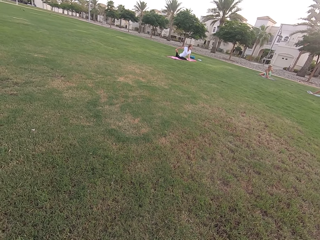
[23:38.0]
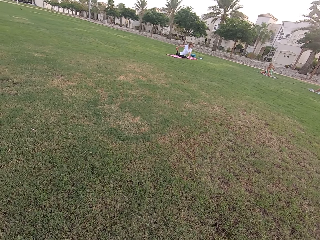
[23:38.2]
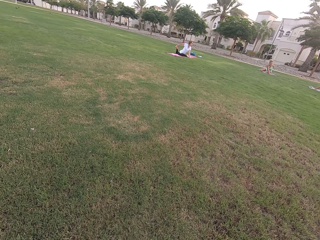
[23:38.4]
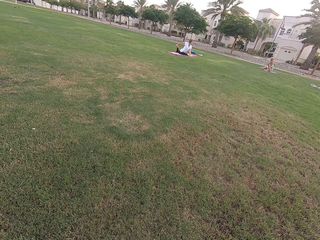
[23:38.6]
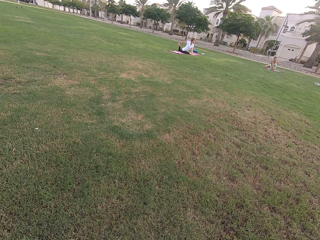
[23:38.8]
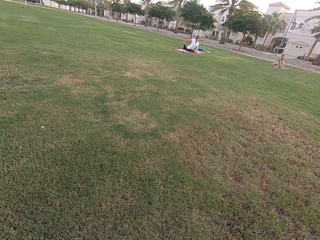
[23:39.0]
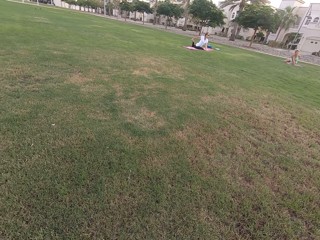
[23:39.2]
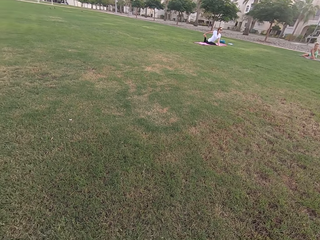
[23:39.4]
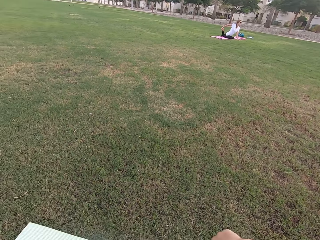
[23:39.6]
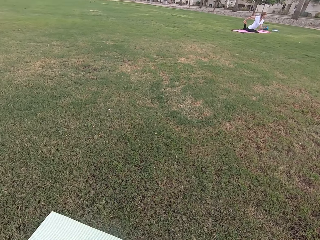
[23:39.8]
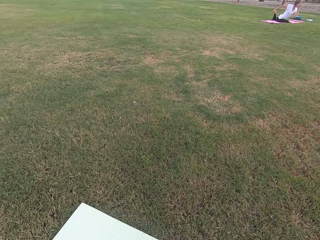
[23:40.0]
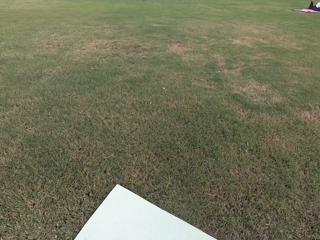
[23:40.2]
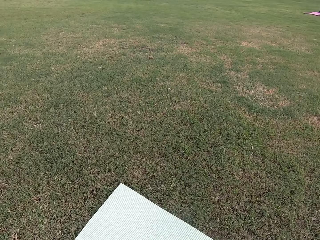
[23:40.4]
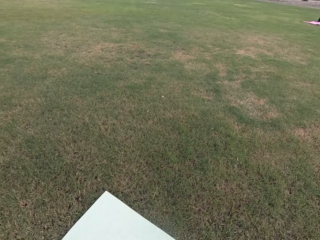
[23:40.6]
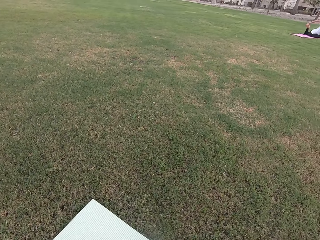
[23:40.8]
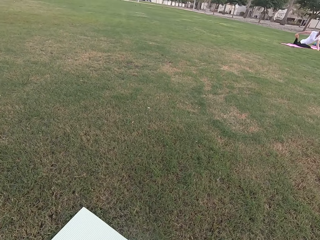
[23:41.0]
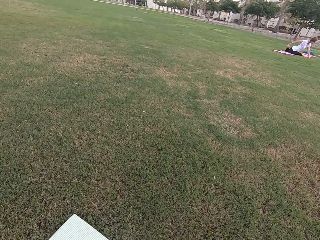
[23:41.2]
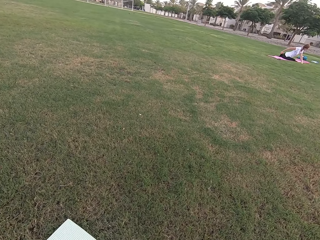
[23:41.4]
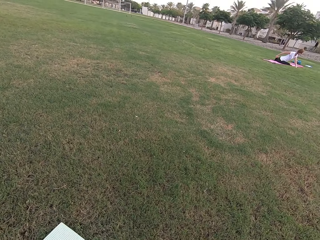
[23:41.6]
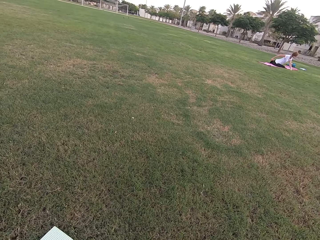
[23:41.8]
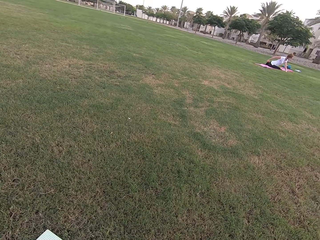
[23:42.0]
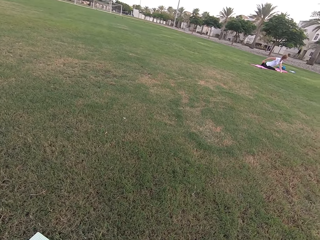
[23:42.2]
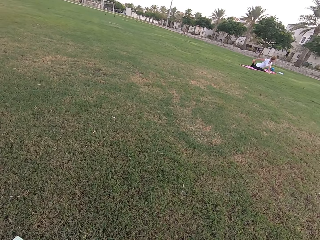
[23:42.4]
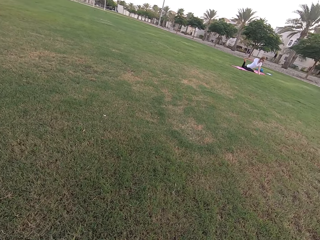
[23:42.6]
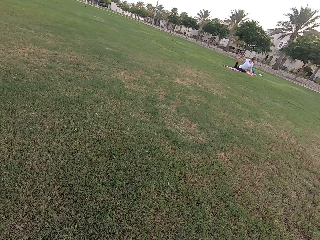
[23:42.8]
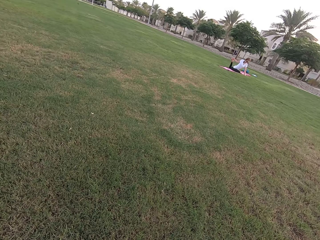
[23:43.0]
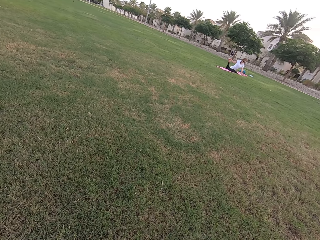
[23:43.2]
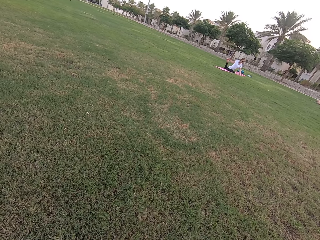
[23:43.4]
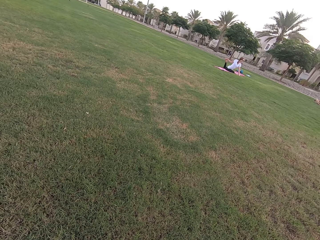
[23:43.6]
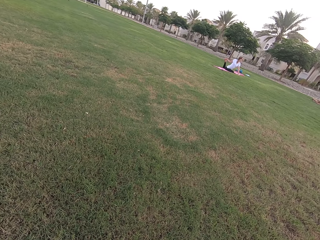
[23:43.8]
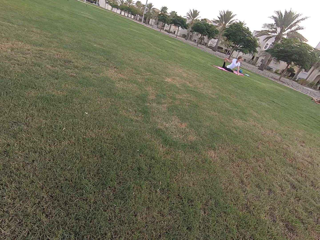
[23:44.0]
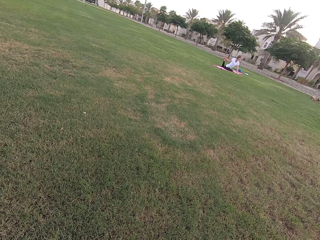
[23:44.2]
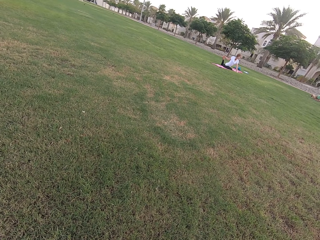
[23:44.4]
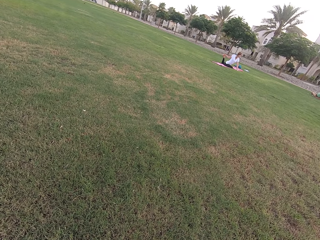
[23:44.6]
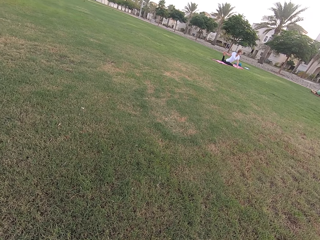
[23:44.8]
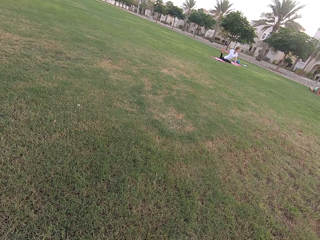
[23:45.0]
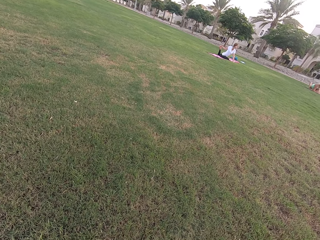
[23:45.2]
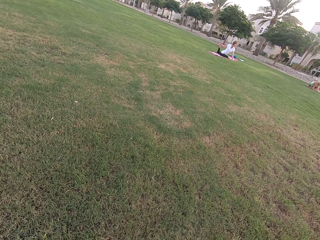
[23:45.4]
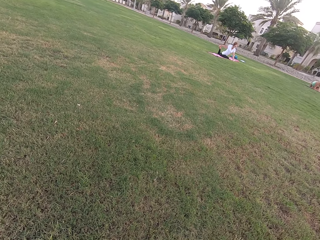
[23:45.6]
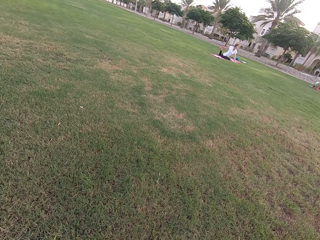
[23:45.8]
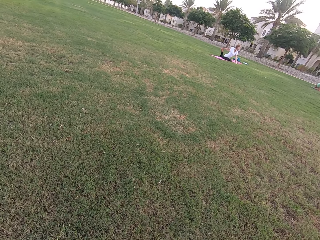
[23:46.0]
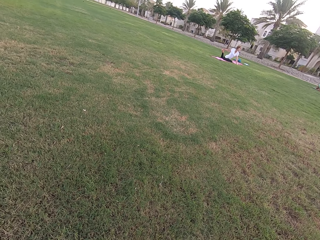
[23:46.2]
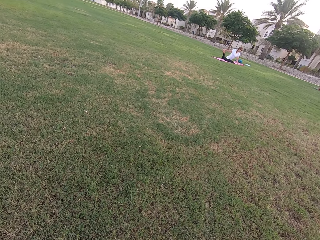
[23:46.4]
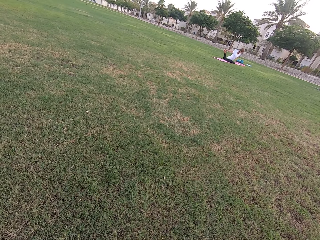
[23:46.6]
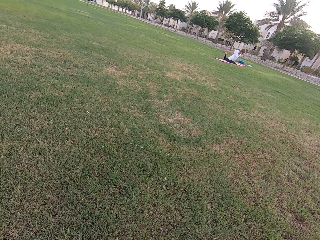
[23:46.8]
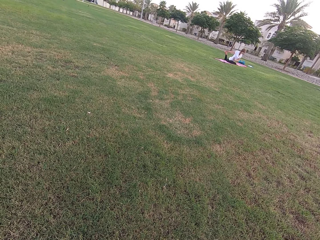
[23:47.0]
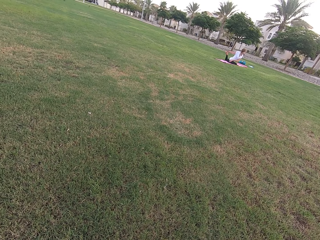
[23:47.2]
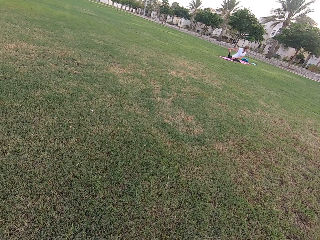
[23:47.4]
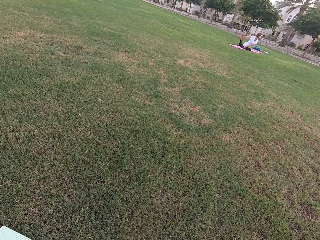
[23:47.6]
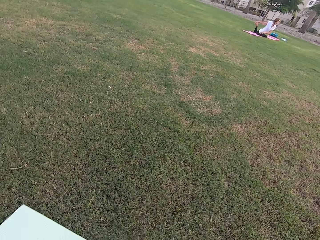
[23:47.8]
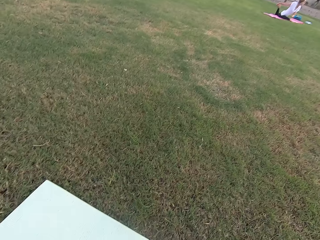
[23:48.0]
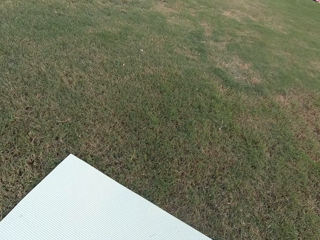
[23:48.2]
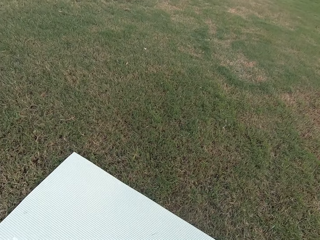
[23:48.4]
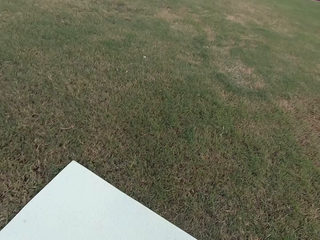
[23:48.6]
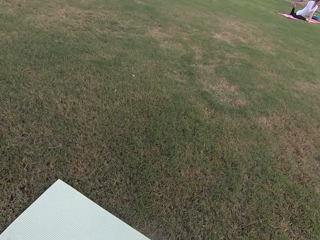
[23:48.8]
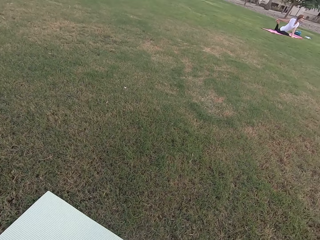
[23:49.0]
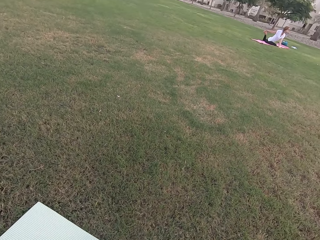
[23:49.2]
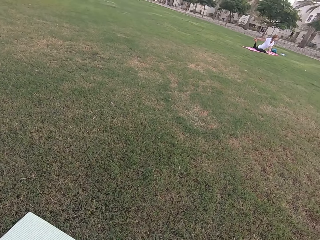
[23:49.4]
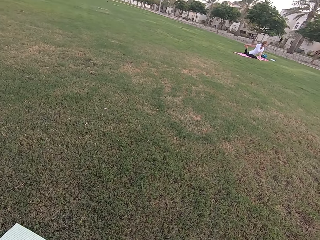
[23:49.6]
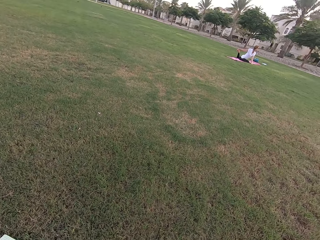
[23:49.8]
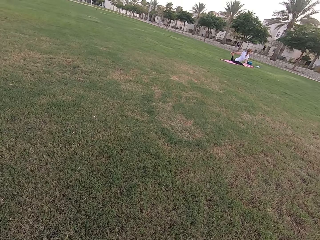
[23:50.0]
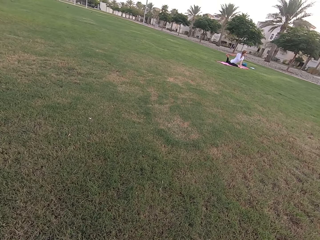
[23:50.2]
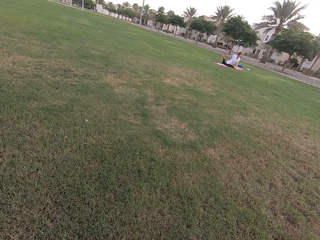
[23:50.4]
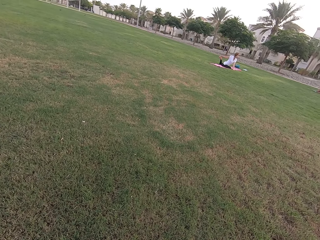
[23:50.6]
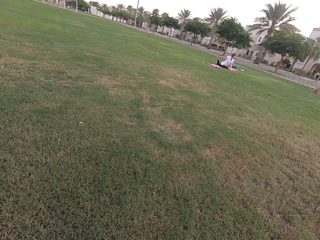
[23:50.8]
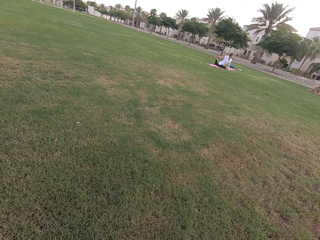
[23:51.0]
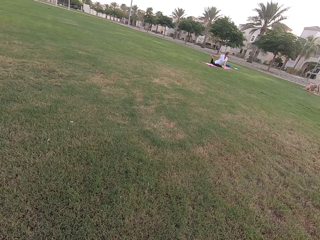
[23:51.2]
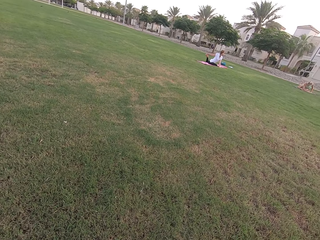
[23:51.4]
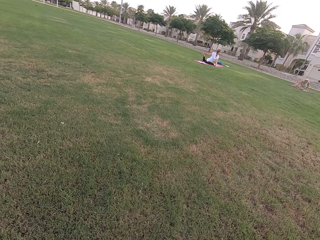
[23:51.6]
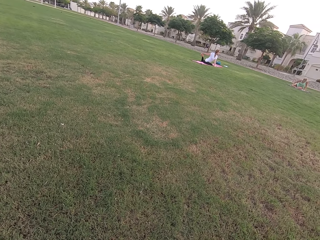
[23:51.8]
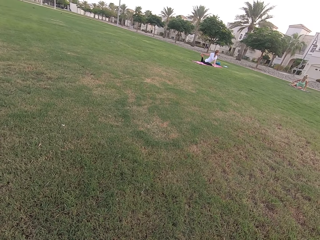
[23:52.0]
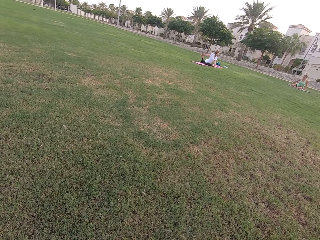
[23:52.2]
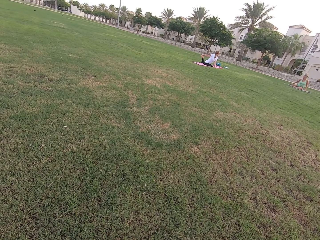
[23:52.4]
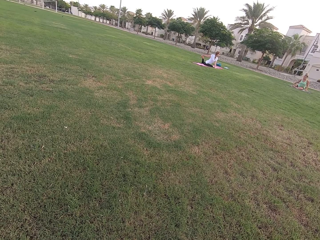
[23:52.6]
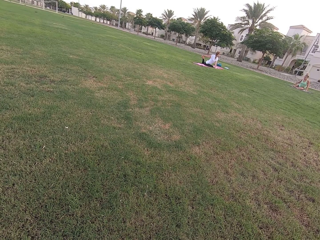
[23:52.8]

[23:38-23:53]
The camera wearer looks around the field. They stare at a person. They look around the field. They stare at three people.

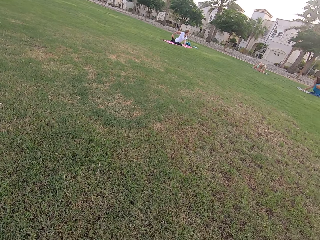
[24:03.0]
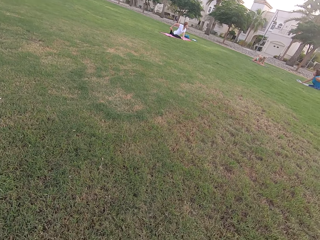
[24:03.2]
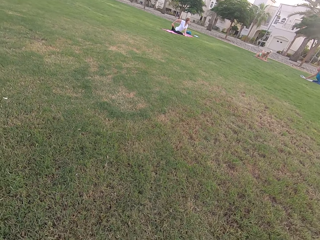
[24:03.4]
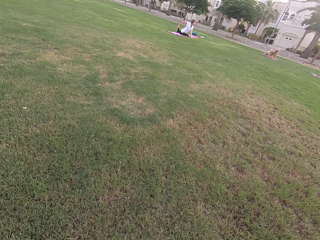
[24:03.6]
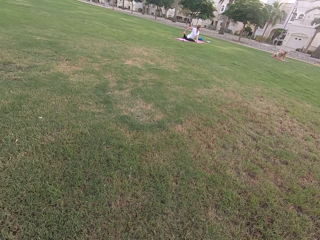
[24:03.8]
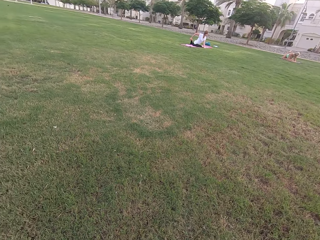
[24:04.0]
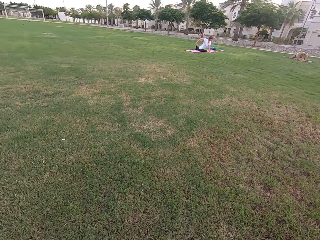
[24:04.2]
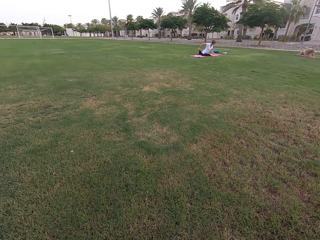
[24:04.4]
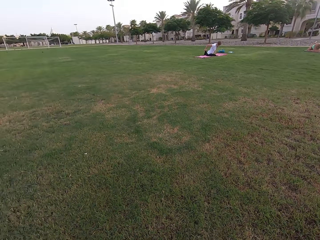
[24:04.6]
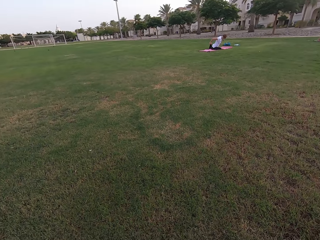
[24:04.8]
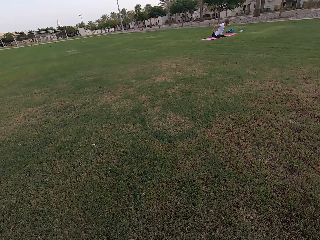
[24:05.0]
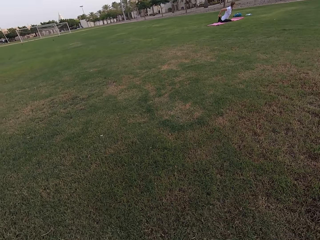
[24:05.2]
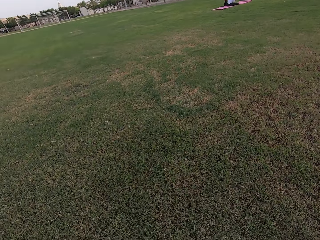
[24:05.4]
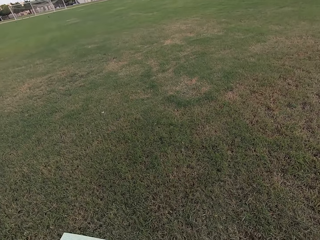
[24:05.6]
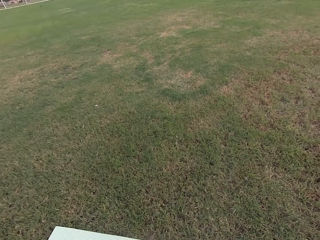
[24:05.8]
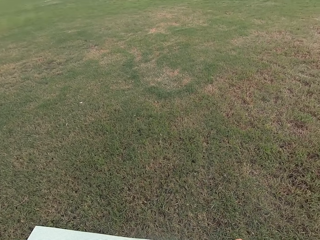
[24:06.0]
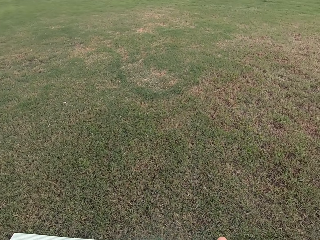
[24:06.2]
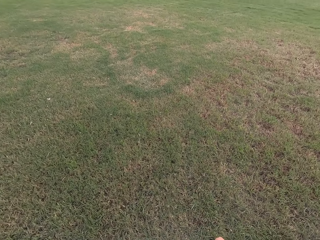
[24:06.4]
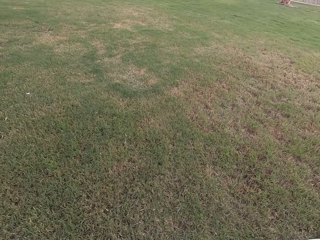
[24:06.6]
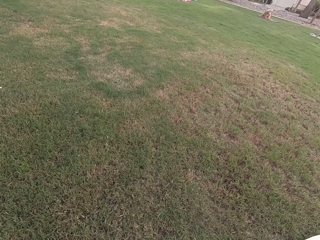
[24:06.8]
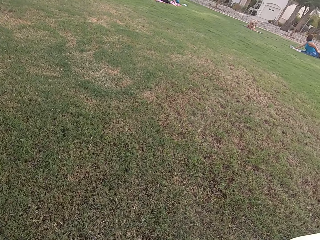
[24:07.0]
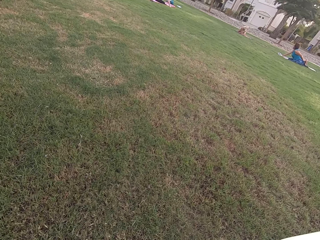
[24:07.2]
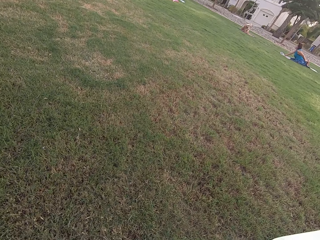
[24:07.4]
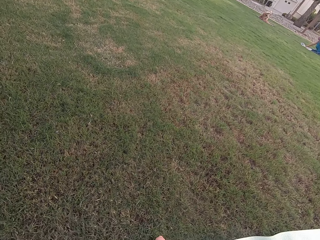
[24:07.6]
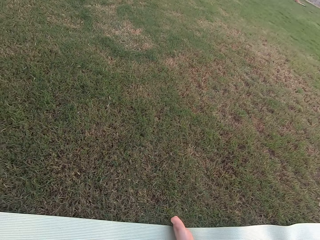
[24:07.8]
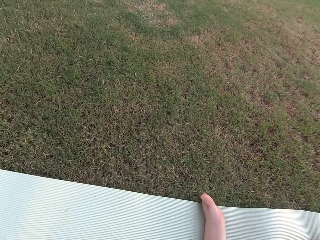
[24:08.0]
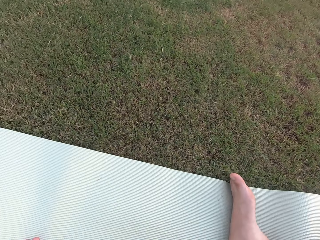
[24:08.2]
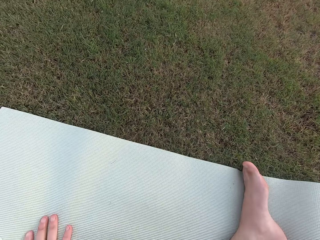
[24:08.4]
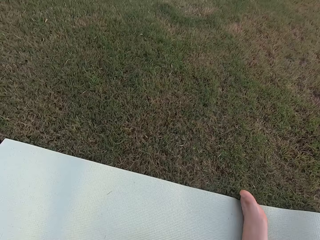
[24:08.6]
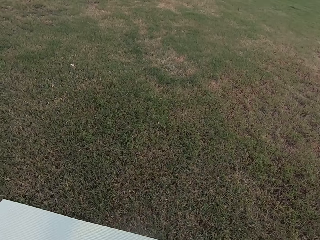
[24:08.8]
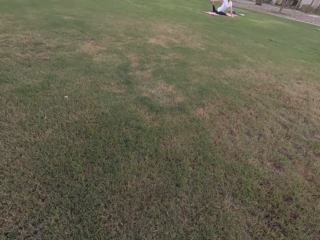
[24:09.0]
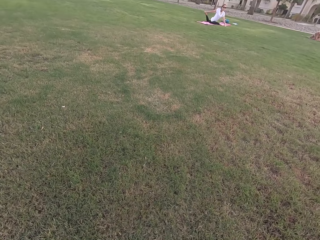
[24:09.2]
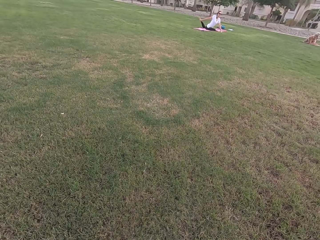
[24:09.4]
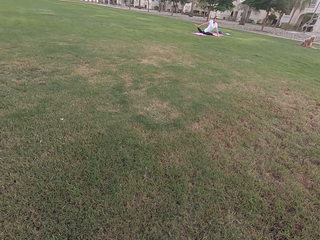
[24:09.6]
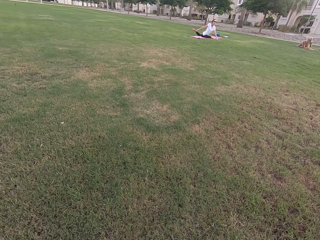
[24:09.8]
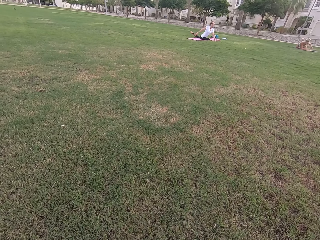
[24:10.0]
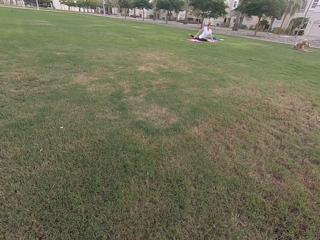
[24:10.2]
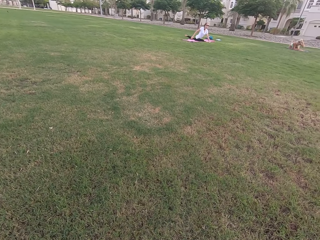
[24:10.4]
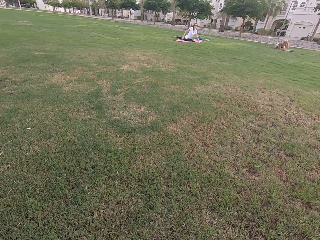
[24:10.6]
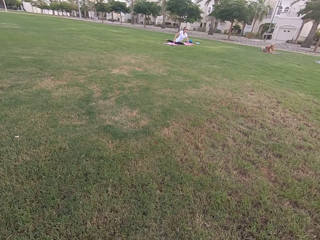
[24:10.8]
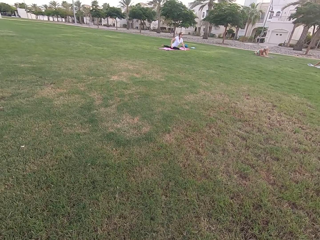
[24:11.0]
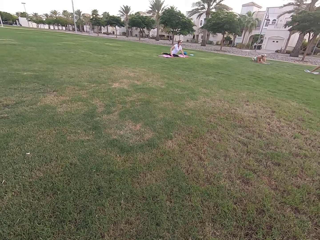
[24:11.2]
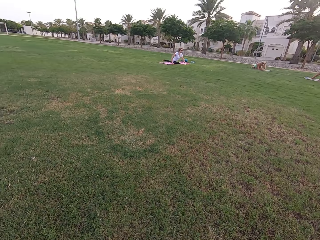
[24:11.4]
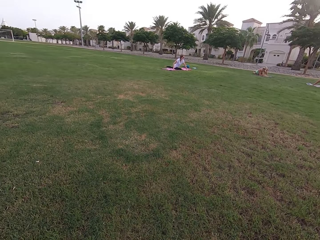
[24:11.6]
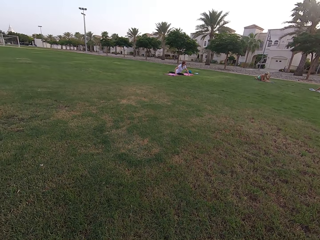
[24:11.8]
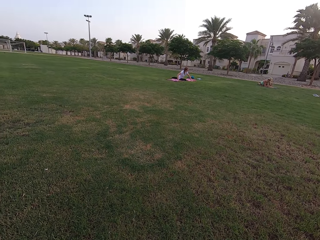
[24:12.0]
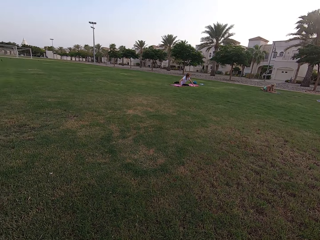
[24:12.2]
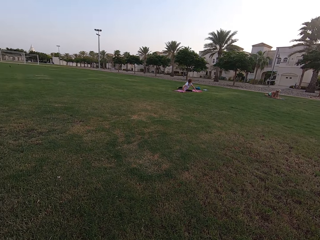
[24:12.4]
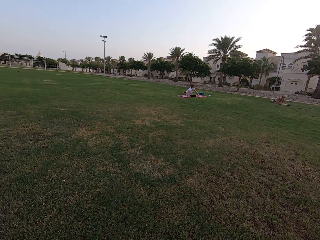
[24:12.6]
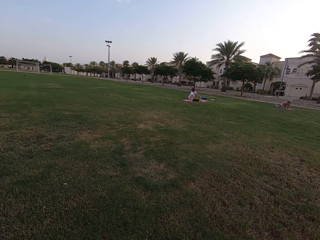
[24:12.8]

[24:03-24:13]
The camera wearer looks around the field. They stare at three people.
